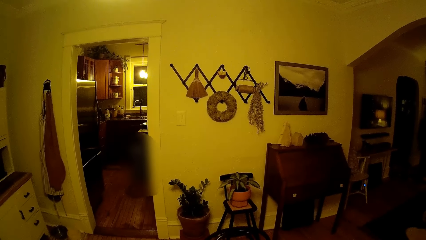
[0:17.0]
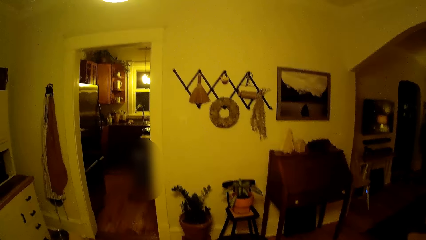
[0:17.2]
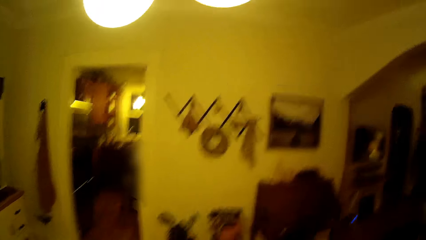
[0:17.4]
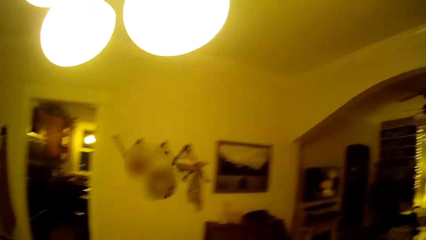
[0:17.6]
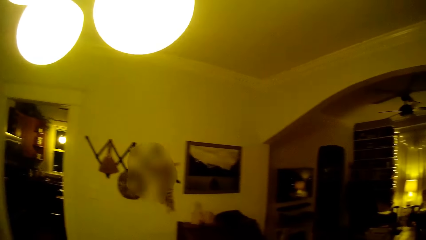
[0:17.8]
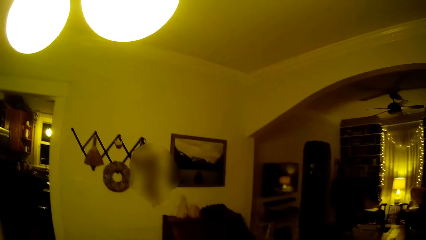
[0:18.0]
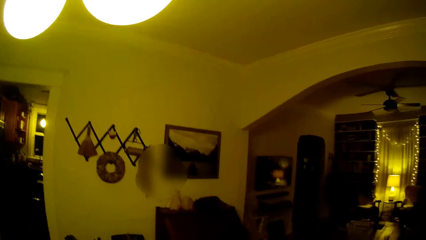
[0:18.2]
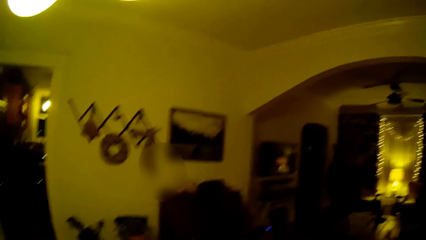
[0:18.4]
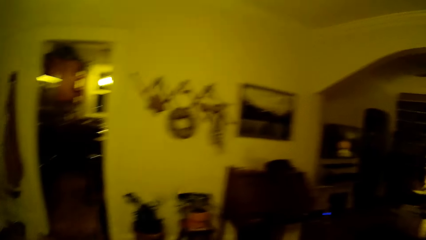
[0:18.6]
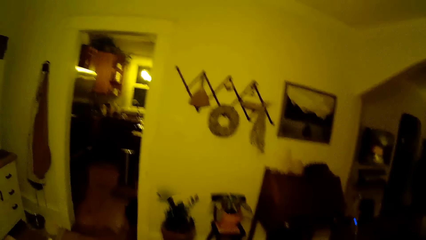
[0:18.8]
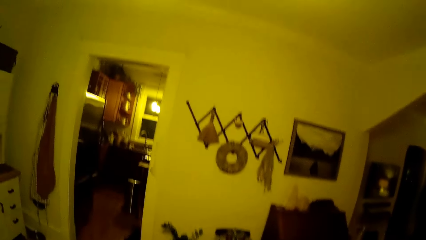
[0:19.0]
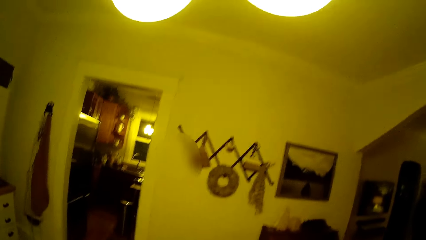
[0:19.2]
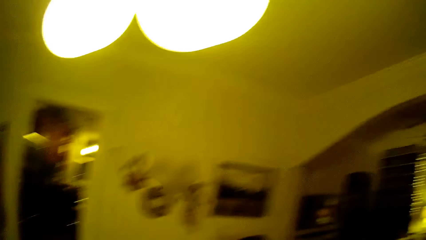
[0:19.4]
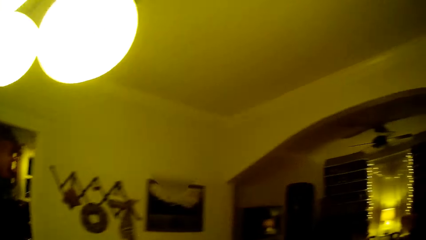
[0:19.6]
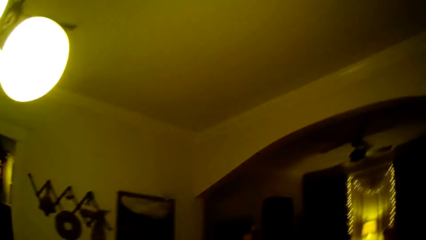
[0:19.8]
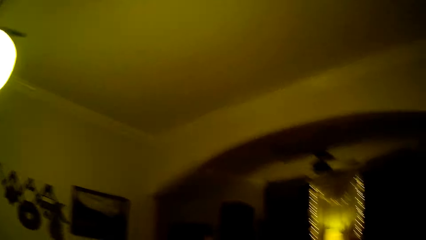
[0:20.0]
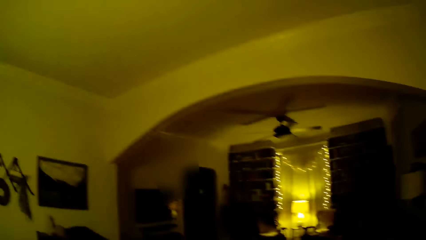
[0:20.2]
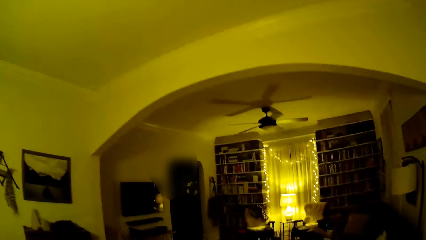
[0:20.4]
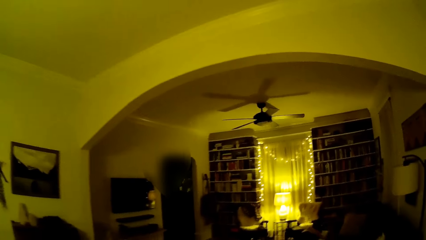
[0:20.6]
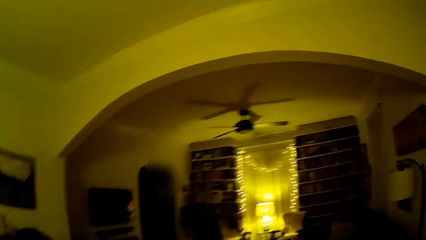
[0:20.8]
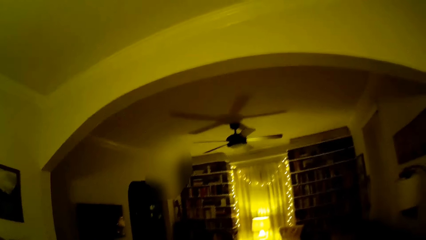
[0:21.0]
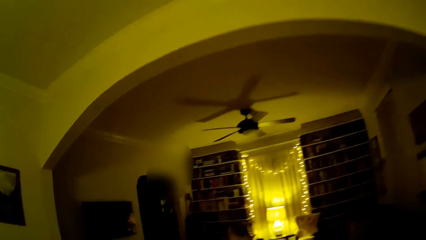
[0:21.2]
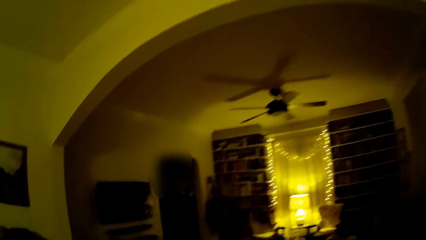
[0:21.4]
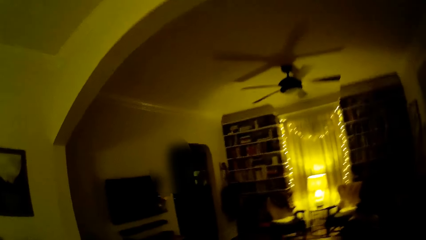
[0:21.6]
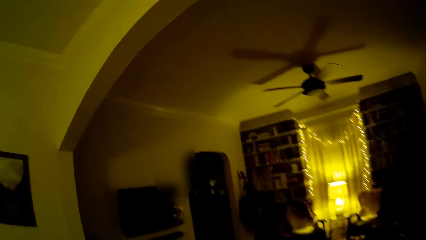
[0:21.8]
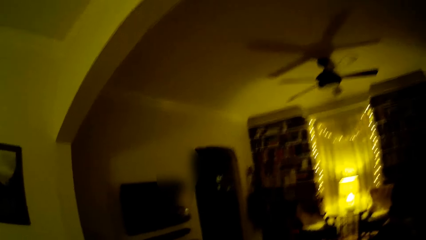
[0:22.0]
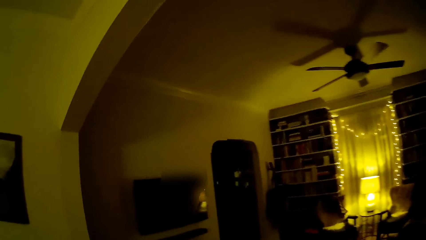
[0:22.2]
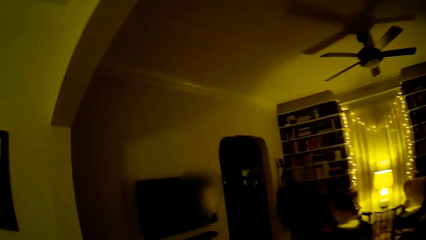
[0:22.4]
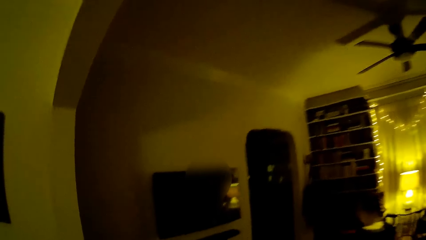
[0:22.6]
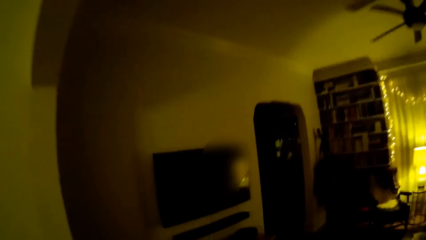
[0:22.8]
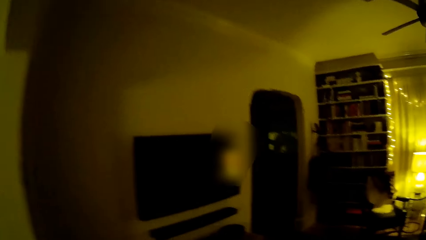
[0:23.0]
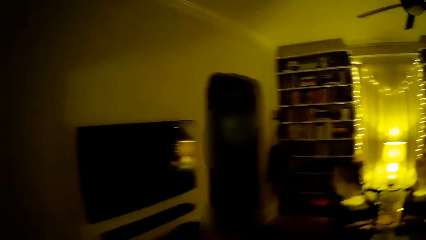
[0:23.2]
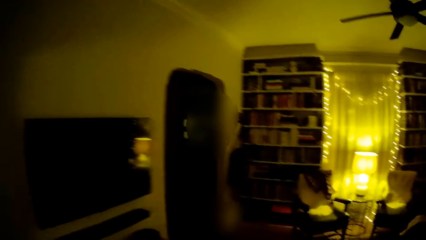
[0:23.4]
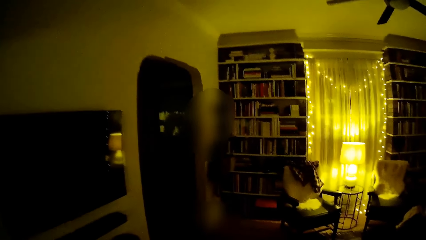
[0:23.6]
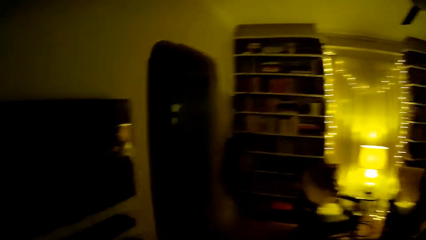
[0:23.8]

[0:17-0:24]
The camera wearer interacts with a man.

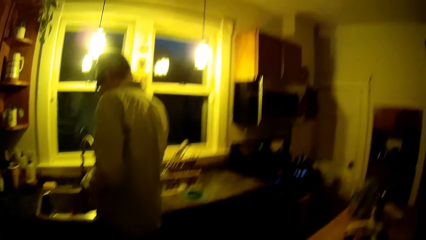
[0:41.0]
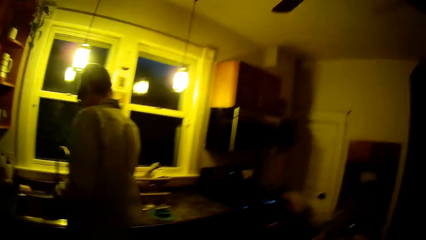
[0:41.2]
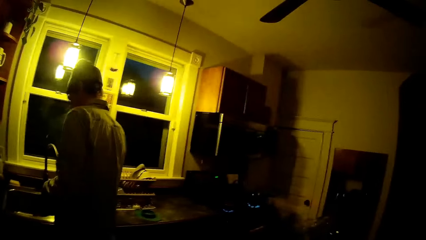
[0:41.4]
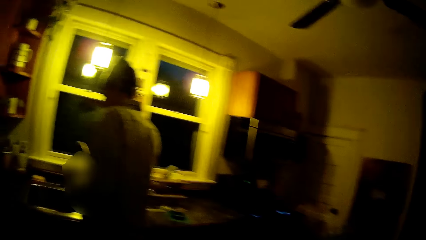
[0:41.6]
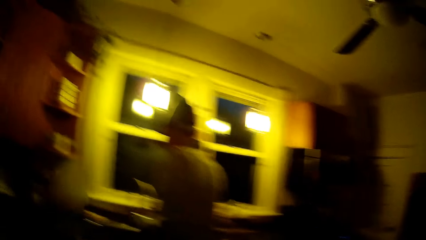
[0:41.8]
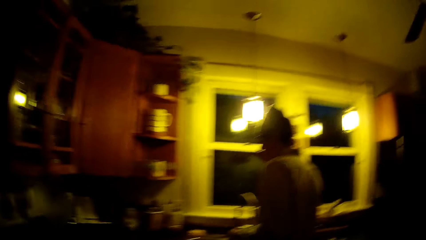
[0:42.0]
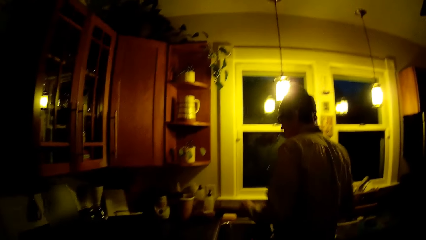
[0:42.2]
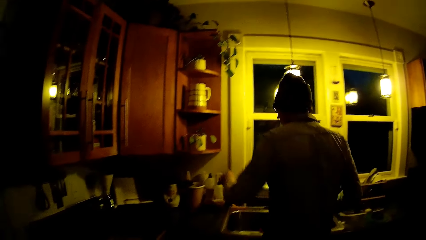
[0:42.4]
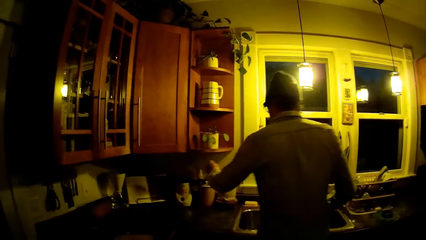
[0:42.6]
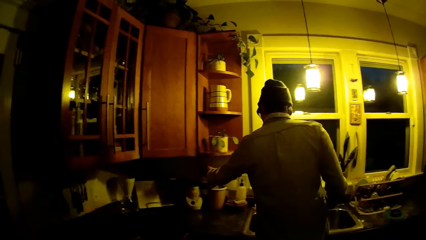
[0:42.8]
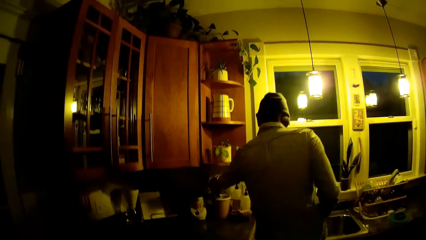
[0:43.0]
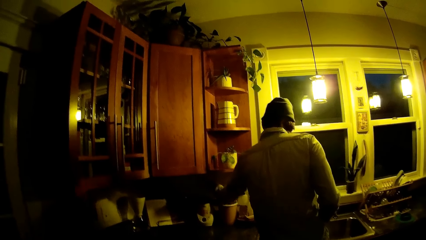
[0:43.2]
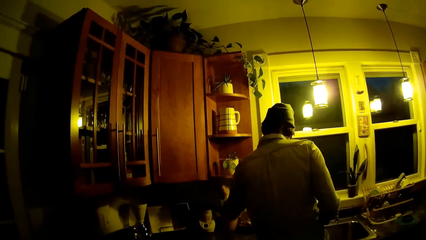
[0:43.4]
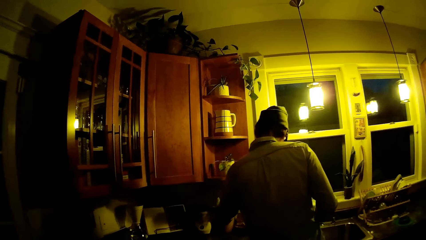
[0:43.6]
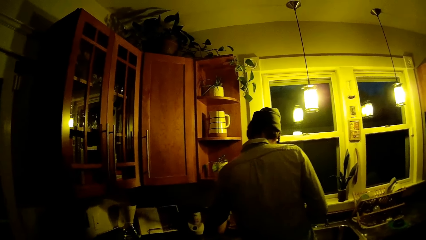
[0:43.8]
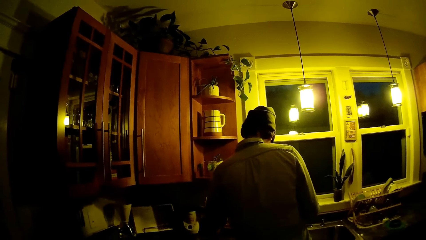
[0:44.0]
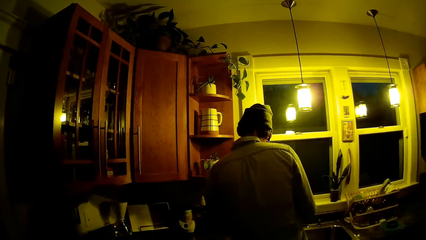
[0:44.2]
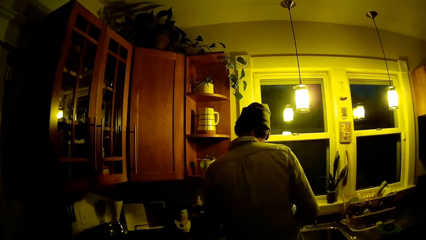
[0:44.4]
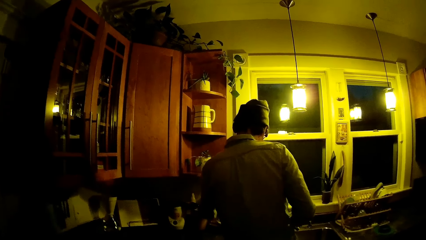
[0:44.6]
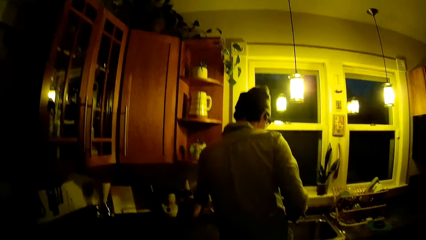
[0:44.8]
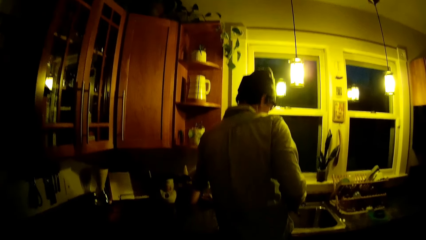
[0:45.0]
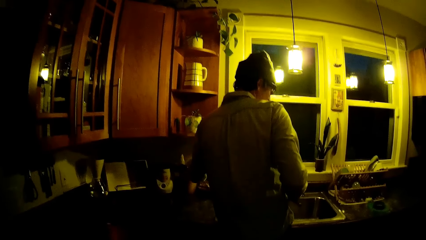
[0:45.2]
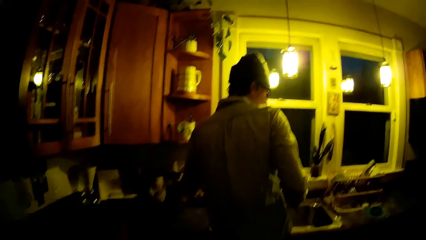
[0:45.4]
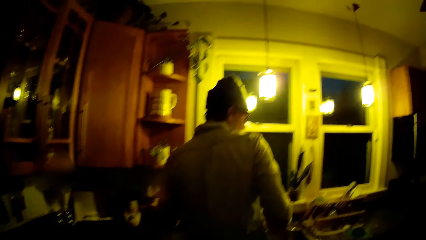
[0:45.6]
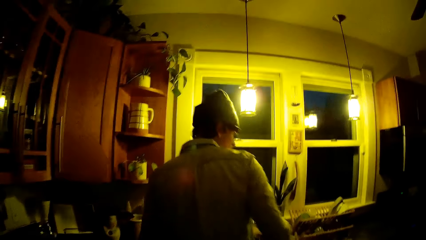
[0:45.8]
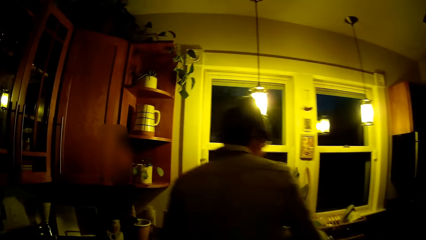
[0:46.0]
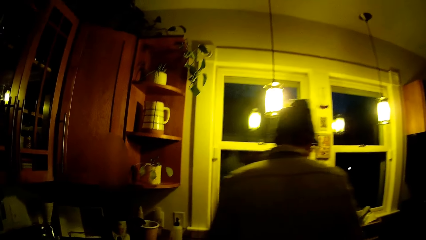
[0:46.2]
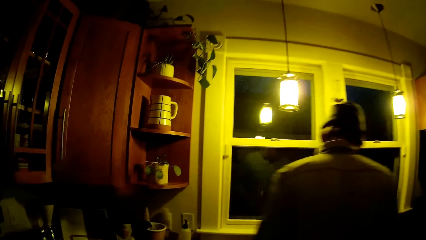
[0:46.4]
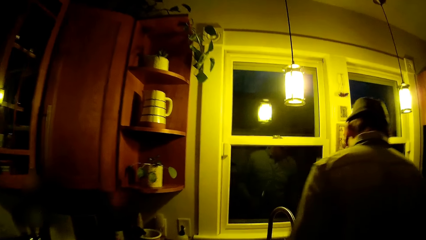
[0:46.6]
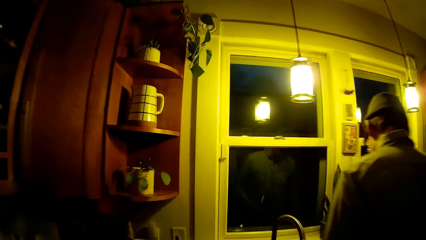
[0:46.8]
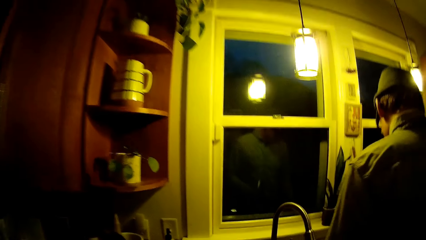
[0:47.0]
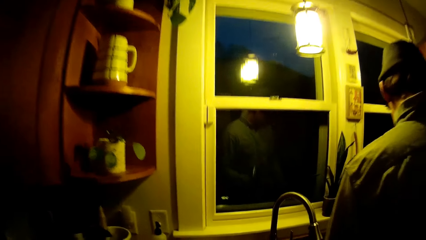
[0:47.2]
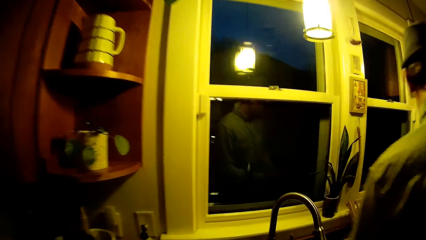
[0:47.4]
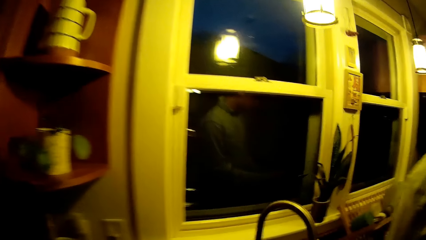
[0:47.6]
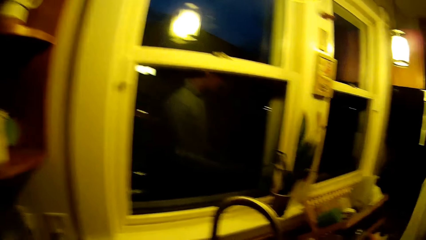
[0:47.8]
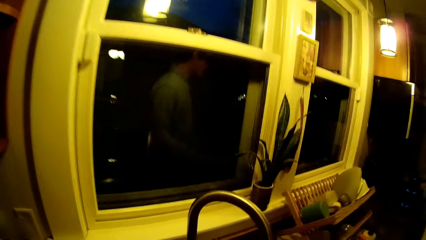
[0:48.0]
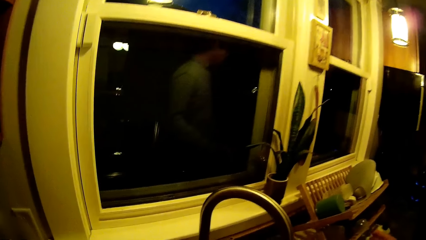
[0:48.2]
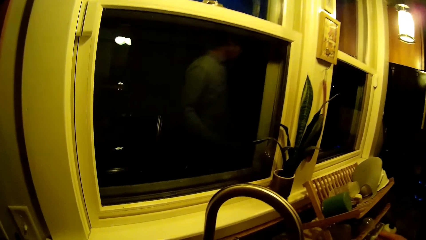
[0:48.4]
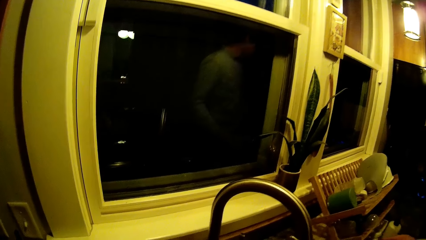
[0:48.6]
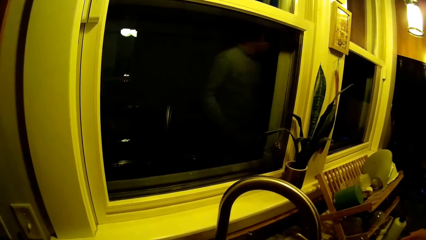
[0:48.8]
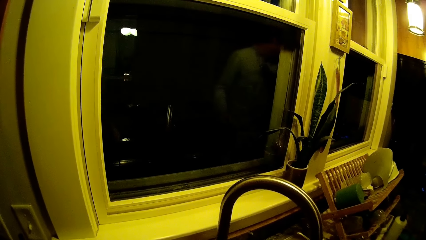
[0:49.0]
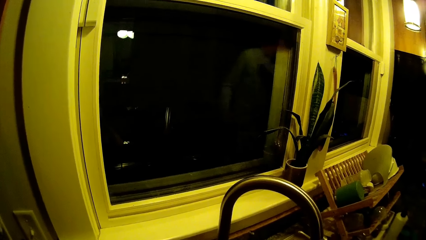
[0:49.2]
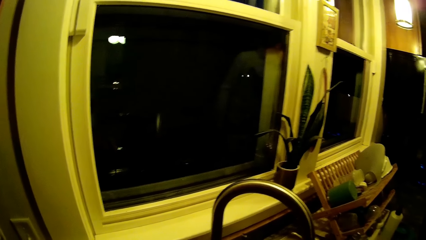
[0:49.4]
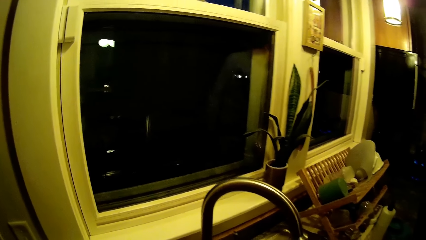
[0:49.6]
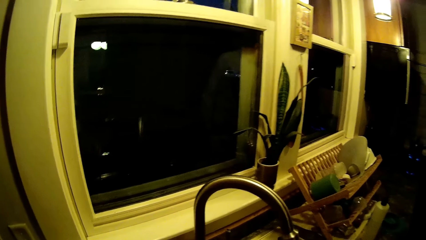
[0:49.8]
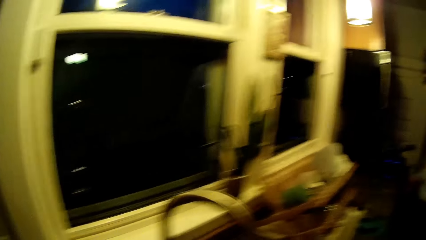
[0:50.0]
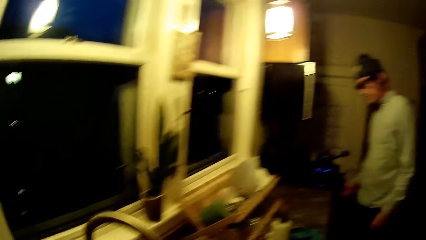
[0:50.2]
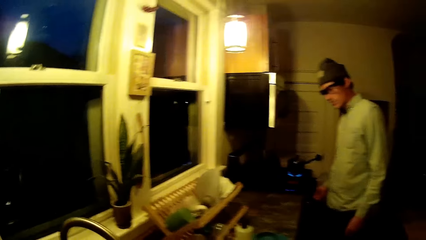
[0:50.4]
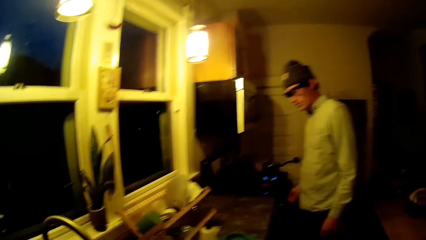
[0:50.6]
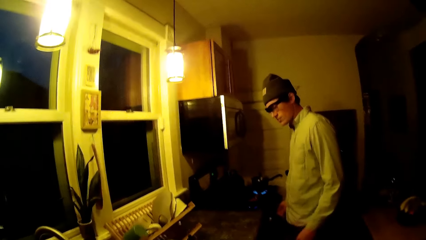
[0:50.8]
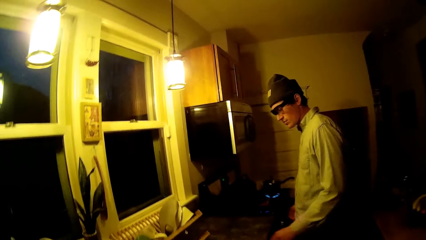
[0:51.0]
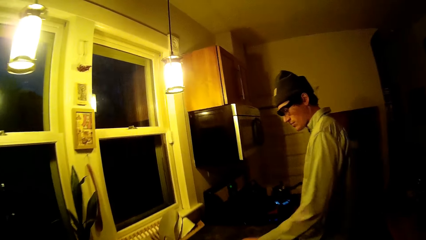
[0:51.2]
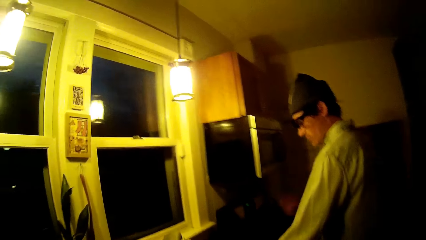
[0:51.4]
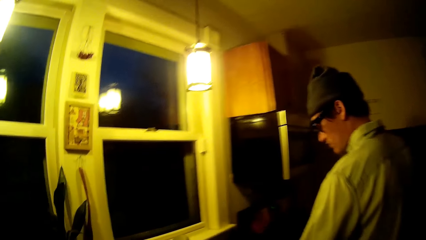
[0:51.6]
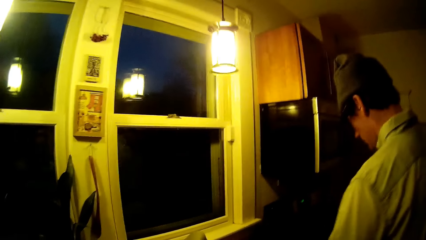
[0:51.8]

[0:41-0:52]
A man picks up a spoon from a cup with his left hand. The camera wearer enters the kitchen. The man drops the spoon in the cup with his left hand.
